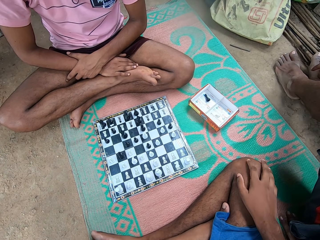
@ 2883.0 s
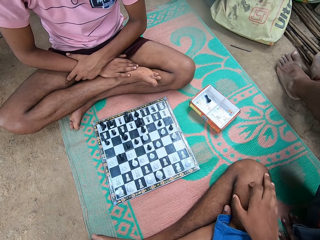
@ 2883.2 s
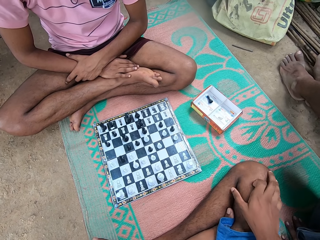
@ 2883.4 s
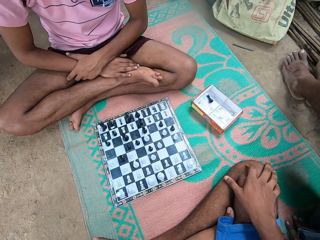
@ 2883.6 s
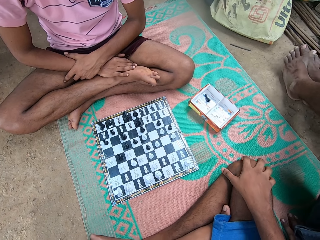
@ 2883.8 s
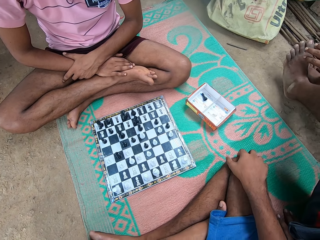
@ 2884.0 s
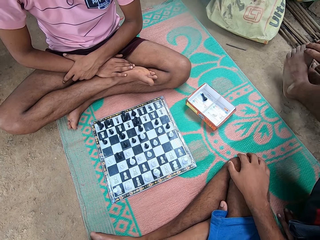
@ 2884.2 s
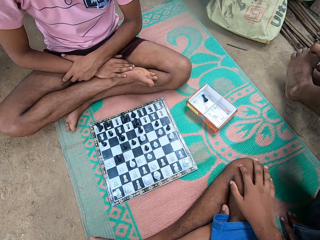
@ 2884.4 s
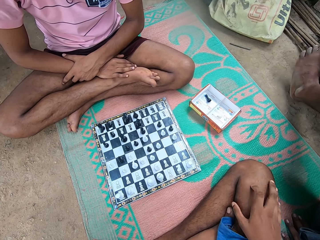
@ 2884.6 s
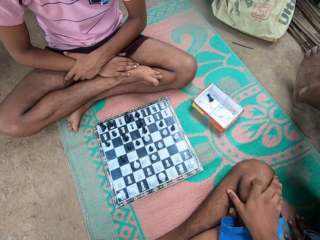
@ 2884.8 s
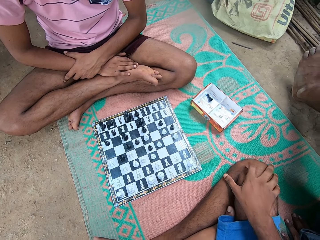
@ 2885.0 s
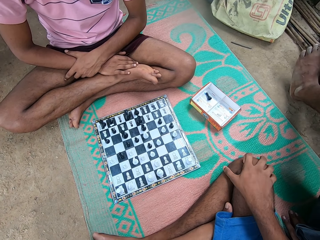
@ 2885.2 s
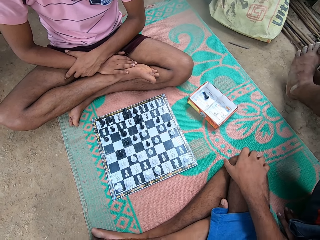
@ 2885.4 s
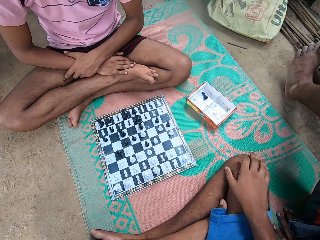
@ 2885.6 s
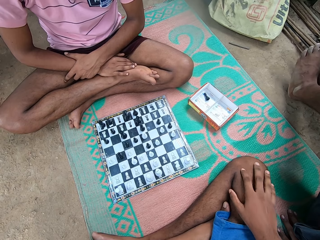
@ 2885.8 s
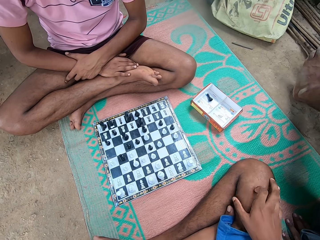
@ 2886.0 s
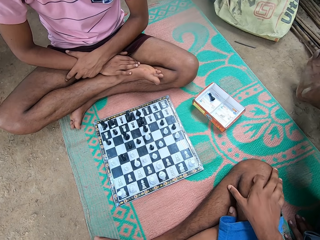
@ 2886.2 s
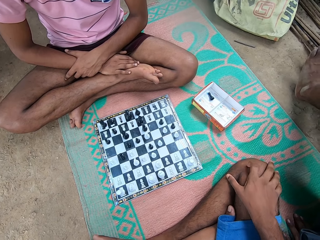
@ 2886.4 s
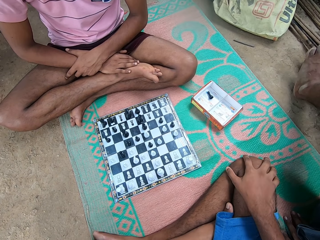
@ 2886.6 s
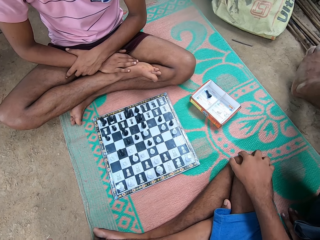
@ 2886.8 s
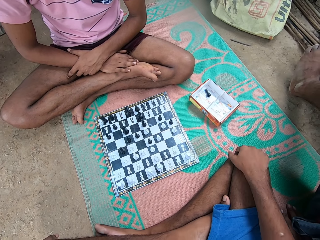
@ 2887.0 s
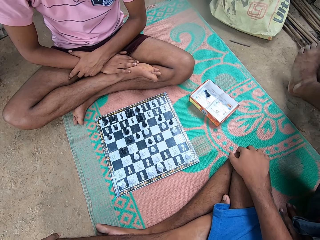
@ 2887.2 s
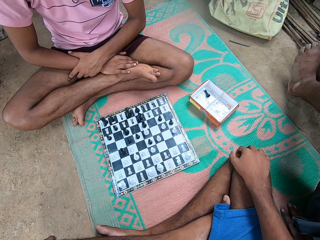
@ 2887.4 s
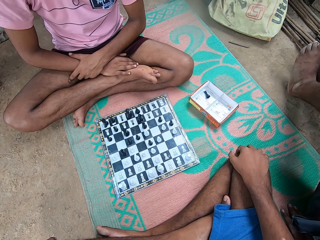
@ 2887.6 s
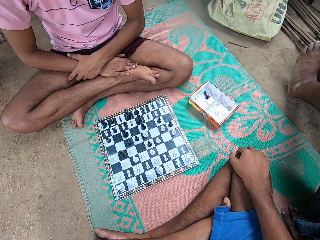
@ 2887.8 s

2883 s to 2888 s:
A person touches the left leg toes with the left hand.
